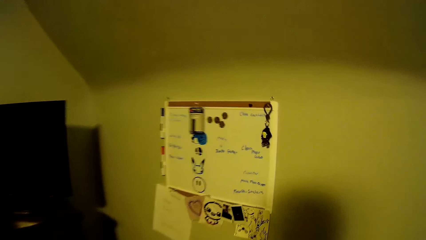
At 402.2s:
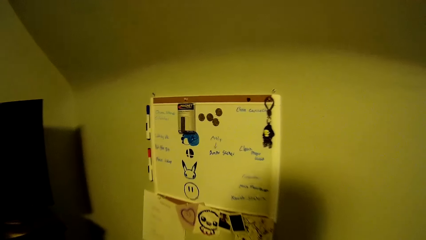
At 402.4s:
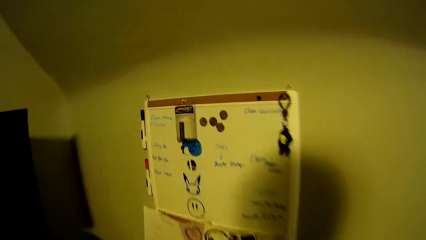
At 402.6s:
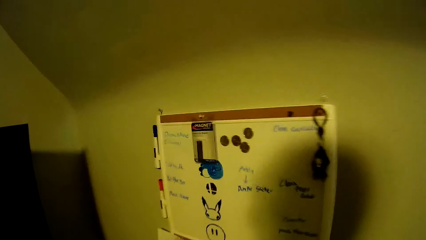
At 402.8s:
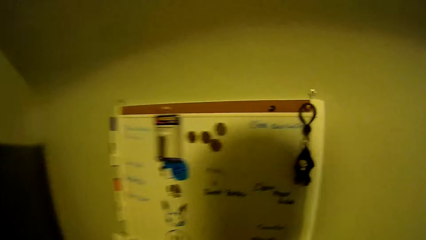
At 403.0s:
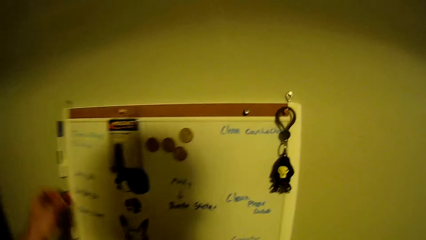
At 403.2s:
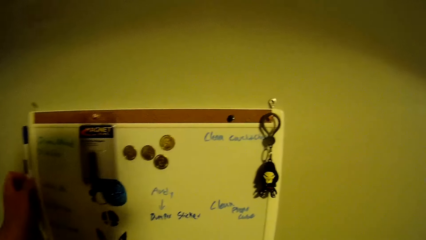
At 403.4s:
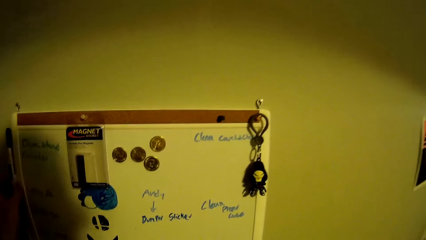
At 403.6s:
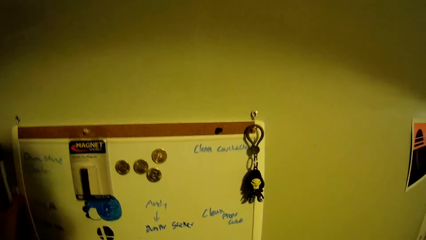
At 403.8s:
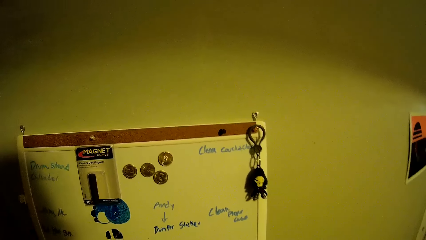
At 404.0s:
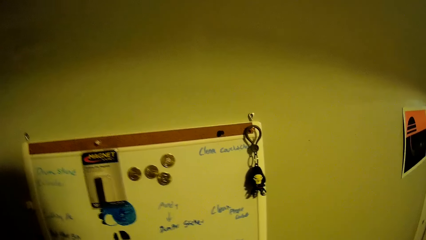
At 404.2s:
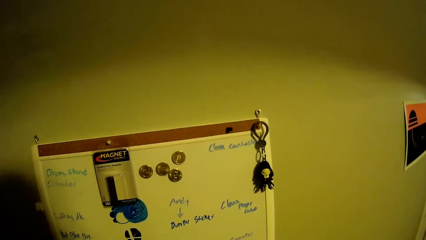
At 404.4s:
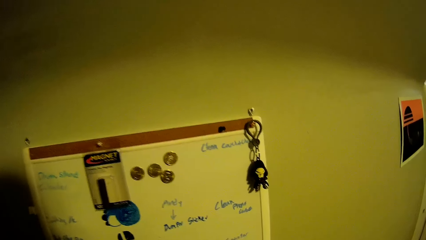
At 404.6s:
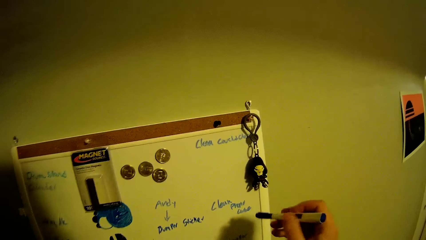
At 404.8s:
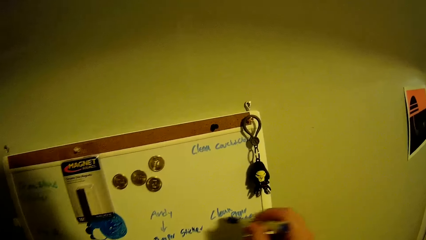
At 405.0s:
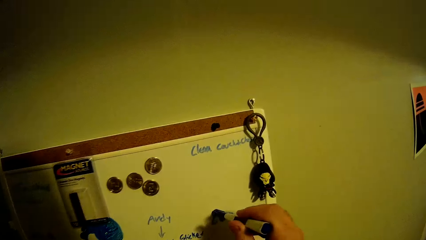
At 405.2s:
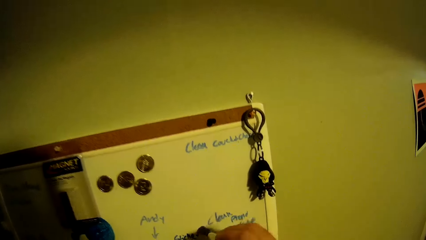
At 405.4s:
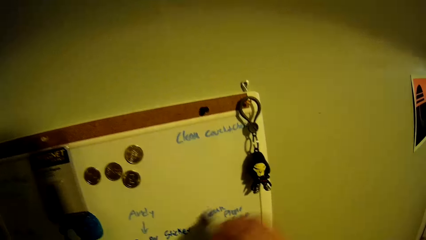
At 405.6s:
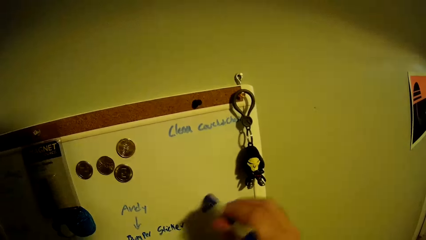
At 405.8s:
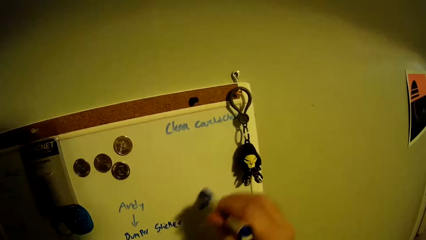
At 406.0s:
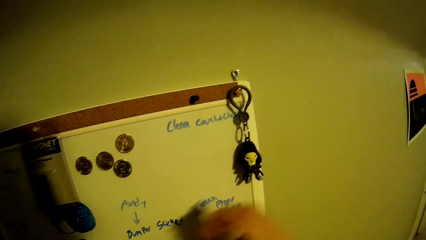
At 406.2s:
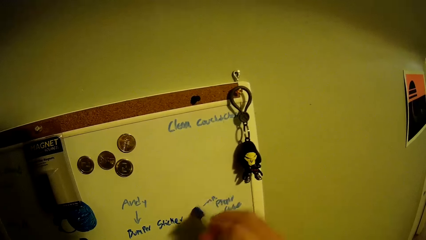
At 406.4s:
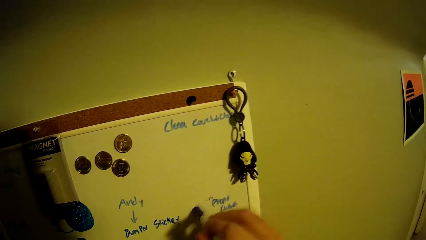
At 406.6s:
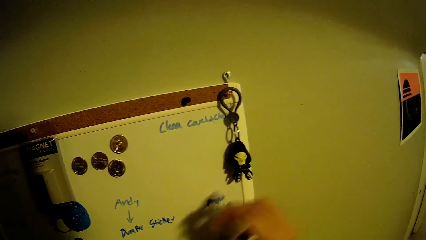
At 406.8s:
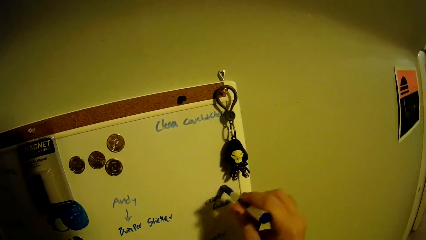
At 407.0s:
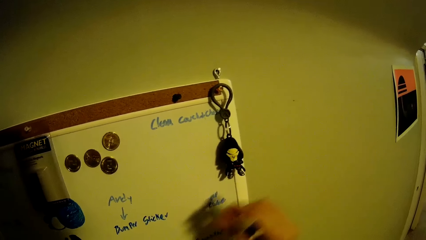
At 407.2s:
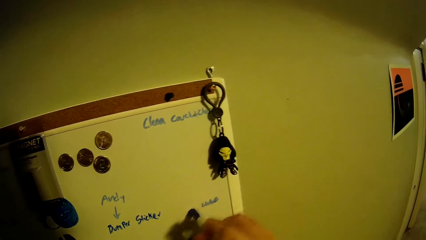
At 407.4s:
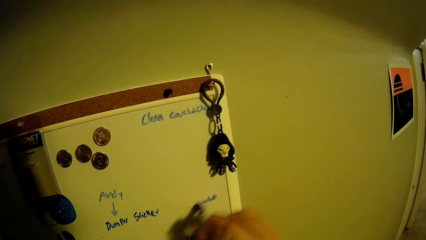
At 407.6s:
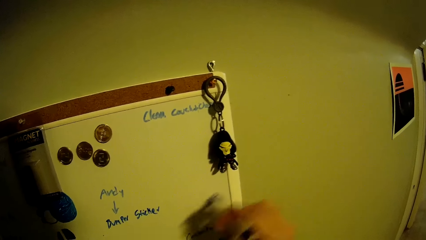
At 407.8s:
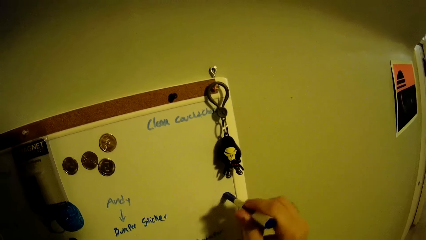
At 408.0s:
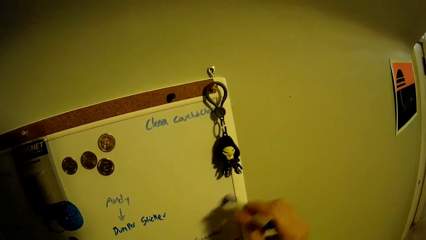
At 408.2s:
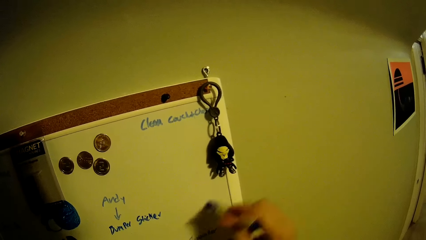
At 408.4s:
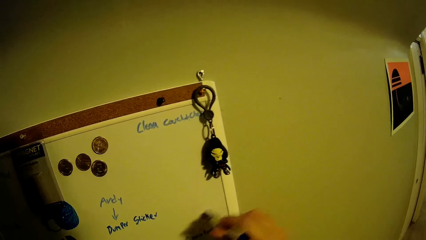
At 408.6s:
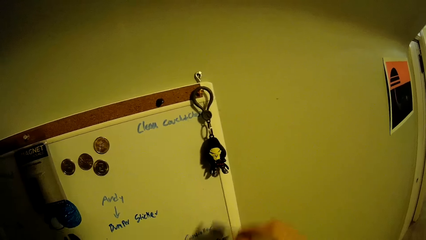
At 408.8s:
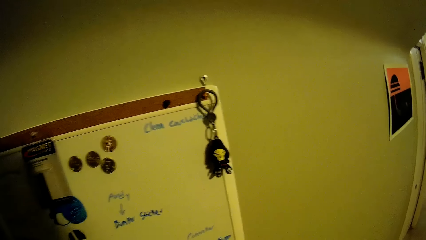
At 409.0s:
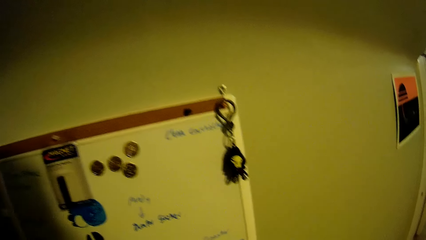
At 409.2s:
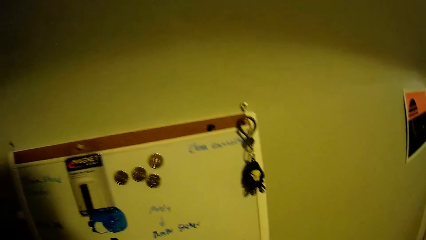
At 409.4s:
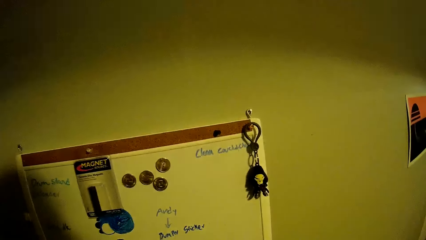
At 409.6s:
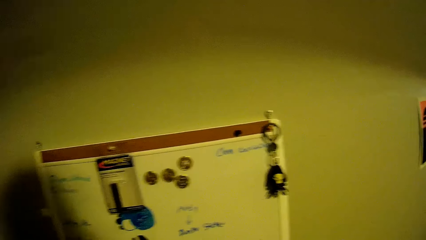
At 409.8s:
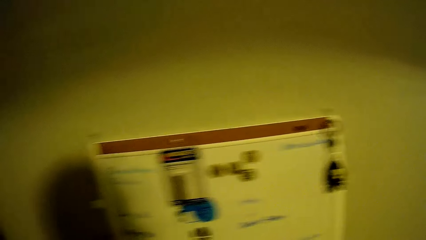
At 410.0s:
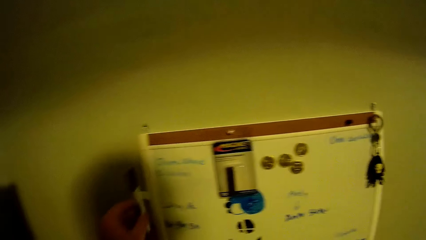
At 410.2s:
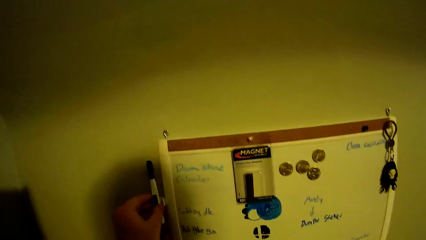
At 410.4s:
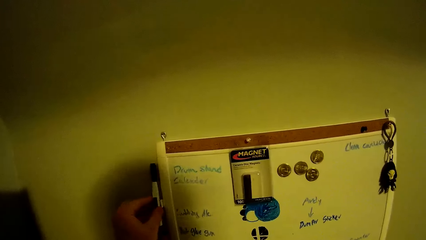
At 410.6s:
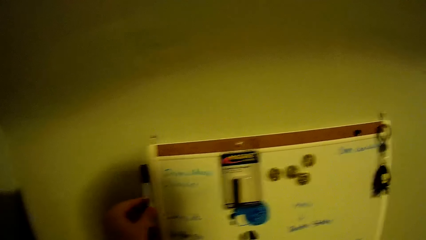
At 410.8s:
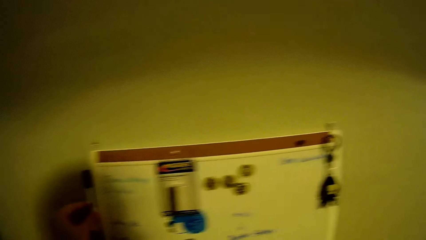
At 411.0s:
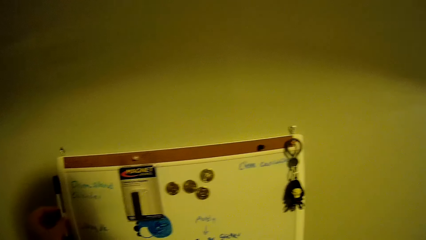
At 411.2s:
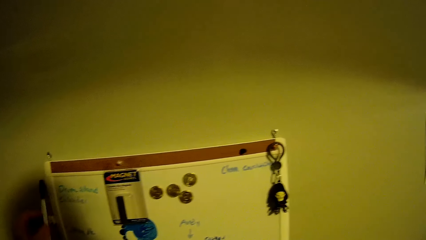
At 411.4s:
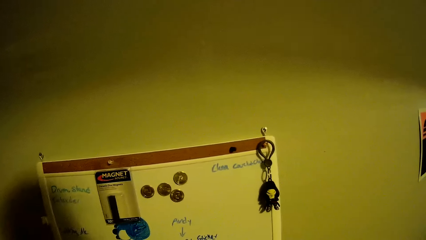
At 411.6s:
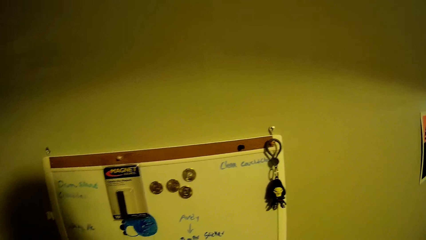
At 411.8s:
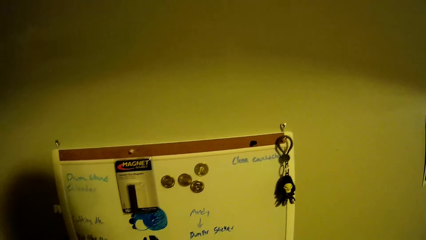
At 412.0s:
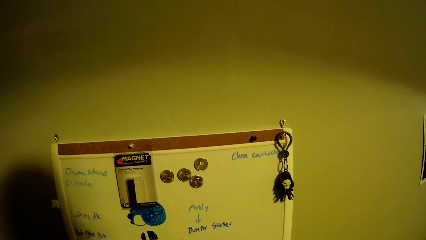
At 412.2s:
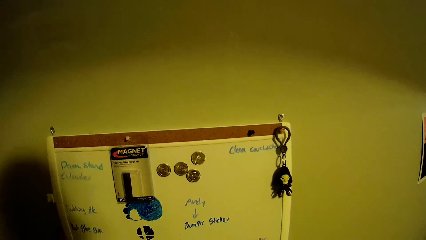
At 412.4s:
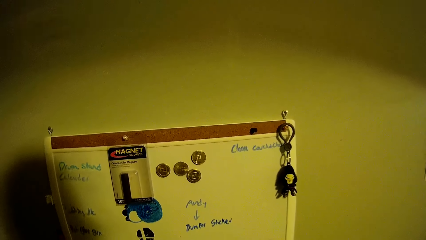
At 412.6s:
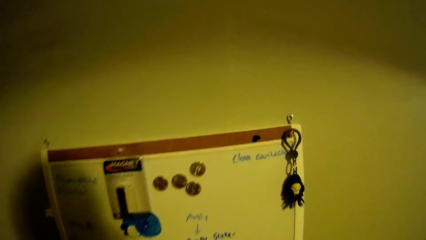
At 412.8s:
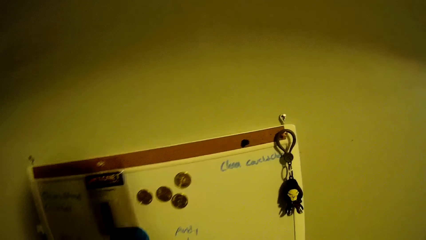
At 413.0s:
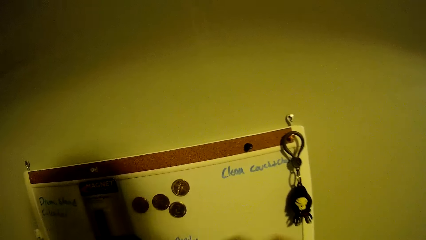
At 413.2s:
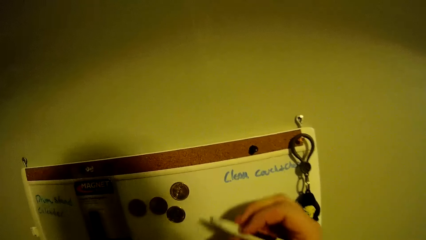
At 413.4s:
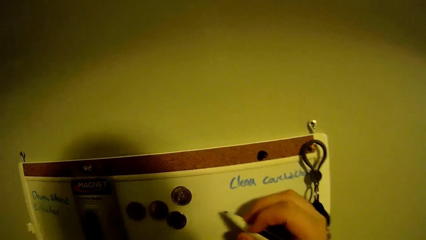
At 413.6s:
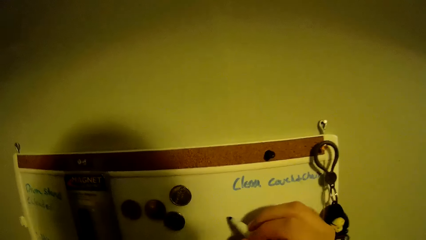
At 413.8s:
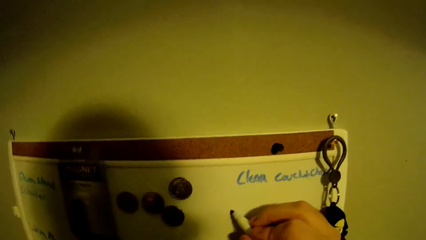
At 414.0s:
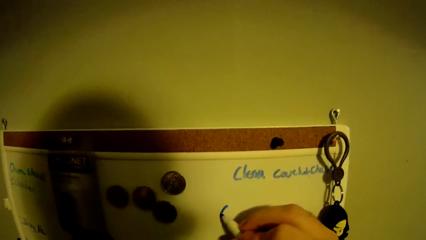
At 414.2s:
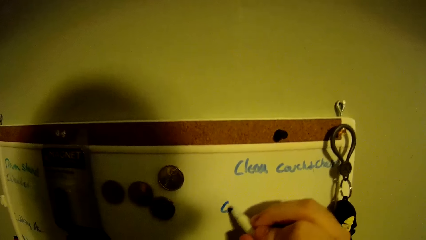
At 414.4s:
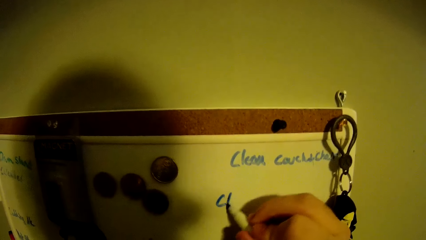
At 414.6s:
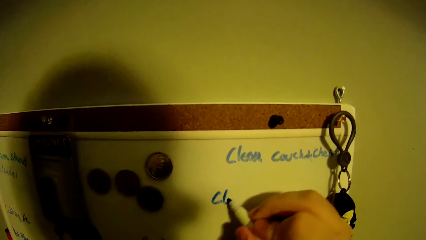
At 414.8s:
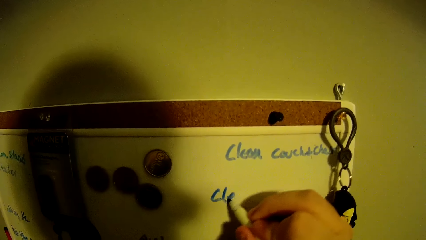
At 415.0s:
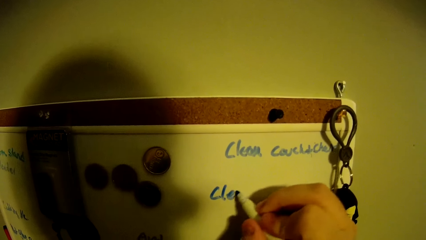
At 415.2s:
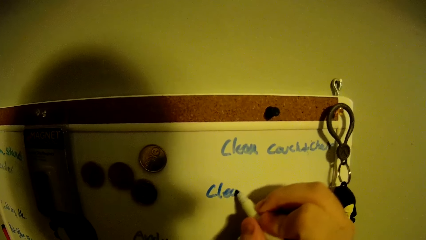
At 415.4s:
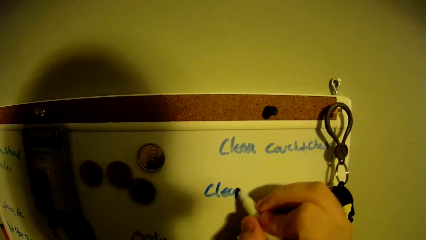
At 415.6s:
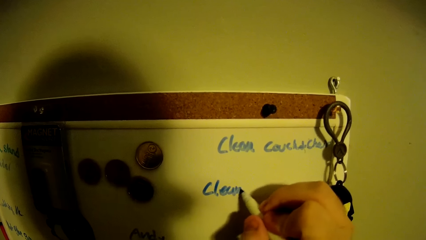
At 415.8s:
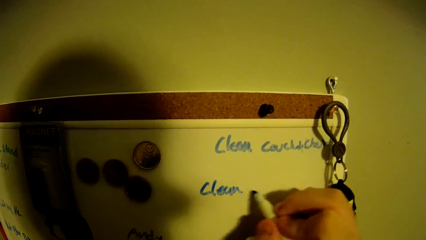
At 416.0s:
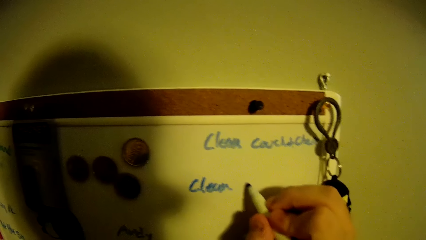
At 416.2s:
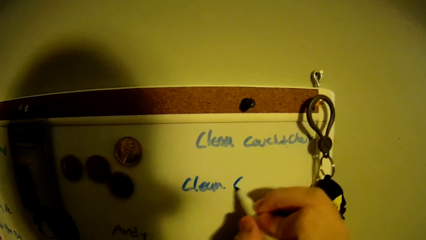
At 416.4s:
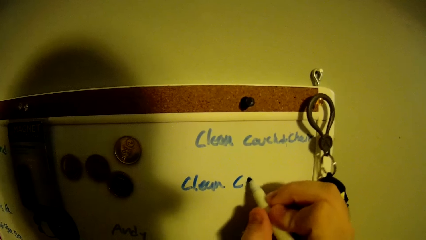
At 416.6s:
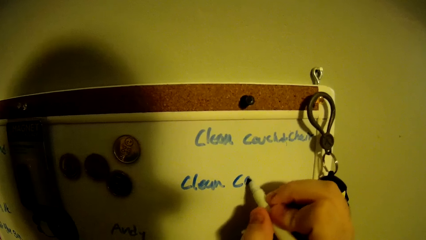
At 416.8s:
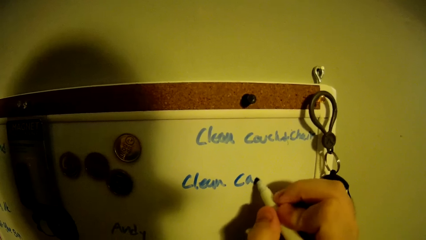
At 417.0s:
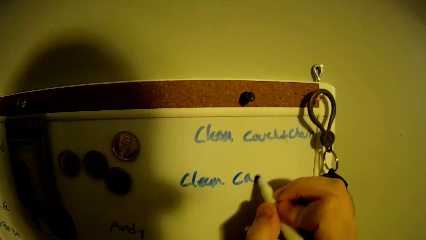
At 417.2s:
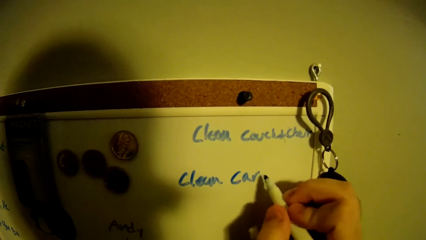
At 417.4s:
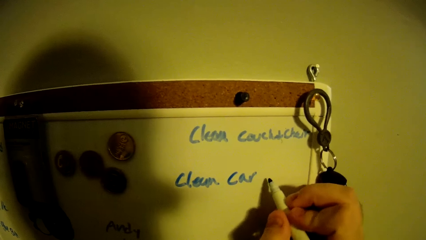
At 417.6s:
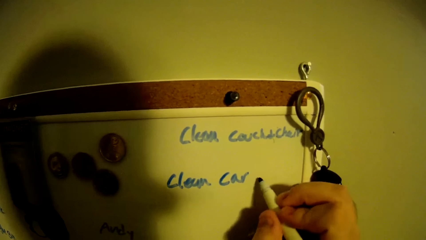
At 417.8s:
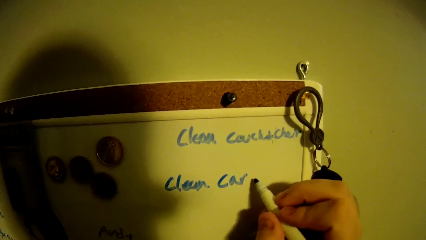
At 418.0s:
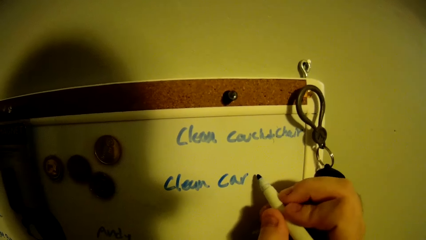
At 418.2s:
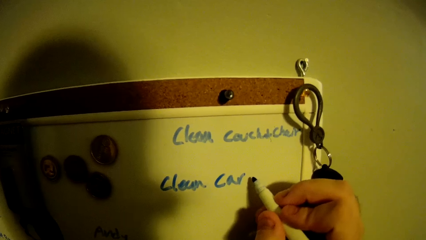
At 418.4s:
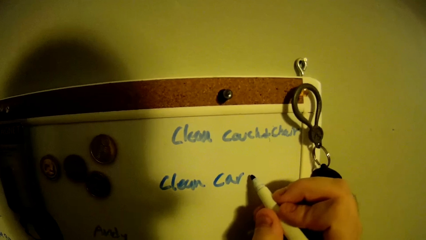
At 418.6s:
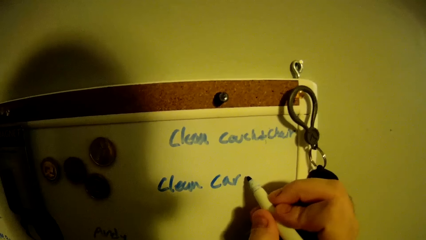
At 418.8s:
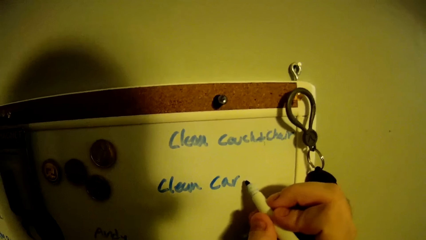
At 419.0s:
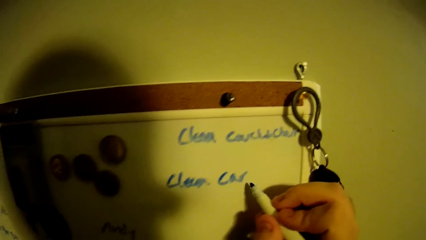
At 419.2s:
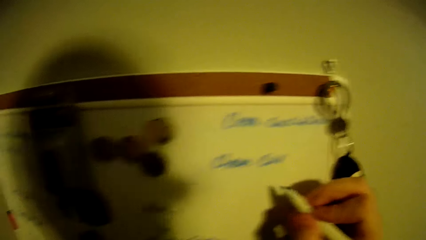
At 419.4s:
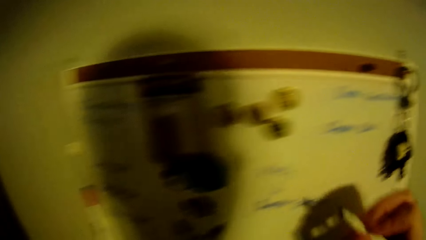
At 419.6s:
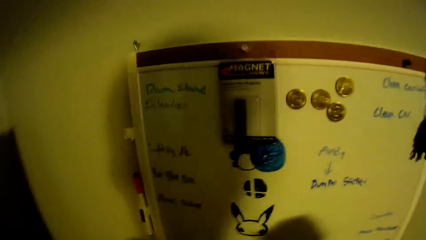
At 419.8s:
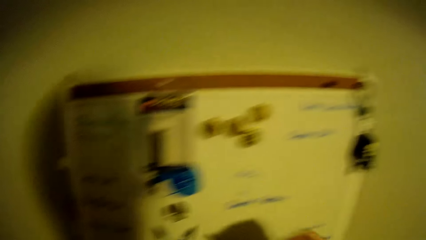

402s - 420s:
The camera wearer picks up the mark pen on the house notes board. They erase the words on the house notes board with an eraser. They stand on the floor. They hang the pen on the wall. They write on the house notes board with the mark pen.
